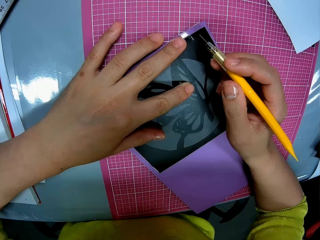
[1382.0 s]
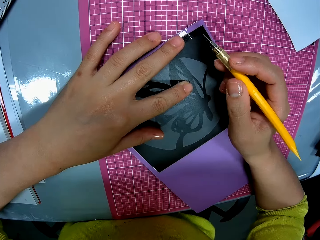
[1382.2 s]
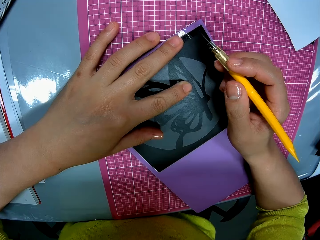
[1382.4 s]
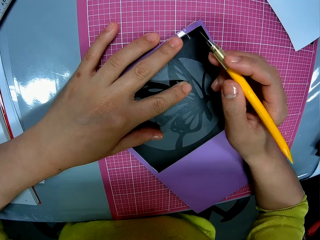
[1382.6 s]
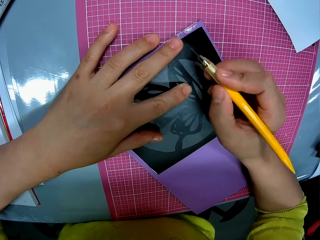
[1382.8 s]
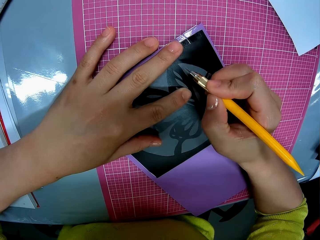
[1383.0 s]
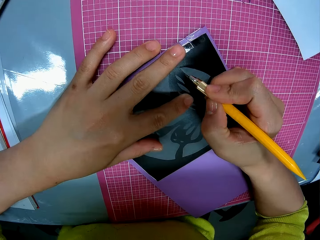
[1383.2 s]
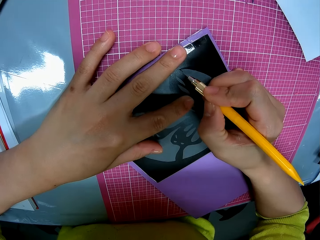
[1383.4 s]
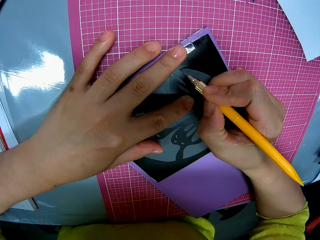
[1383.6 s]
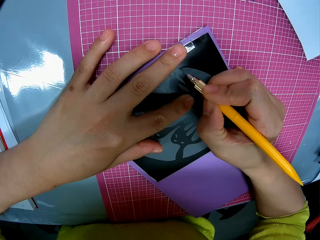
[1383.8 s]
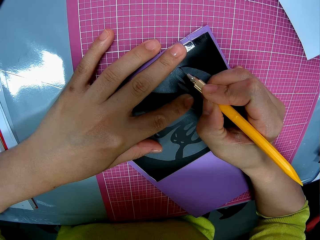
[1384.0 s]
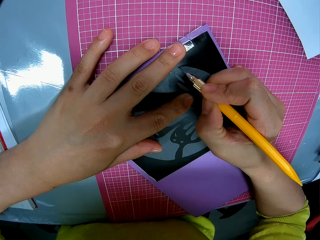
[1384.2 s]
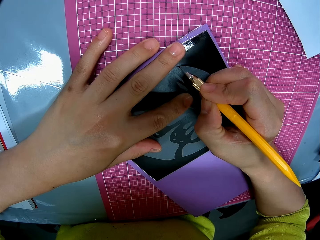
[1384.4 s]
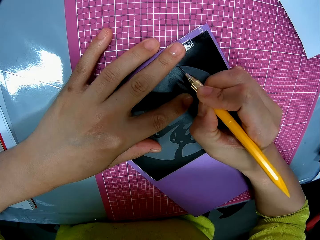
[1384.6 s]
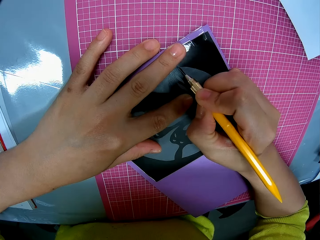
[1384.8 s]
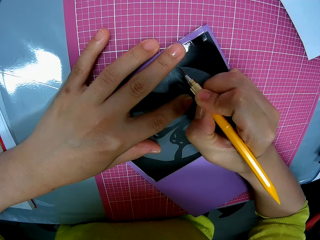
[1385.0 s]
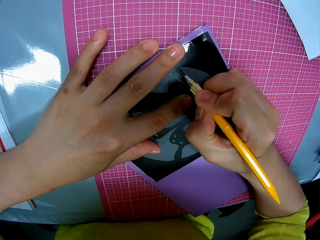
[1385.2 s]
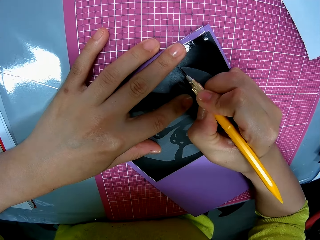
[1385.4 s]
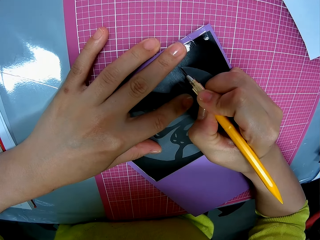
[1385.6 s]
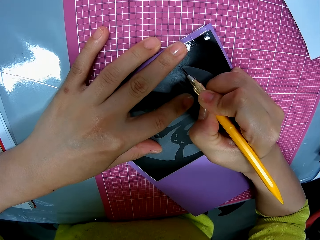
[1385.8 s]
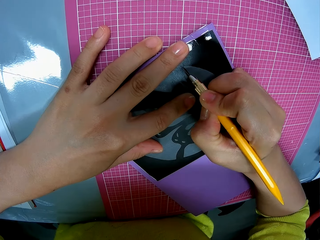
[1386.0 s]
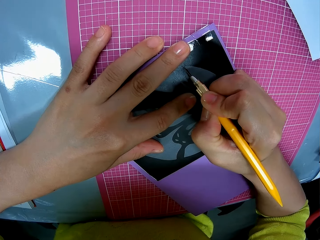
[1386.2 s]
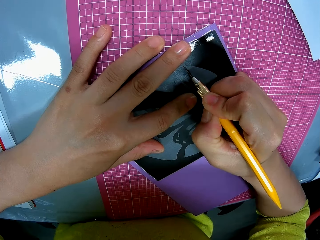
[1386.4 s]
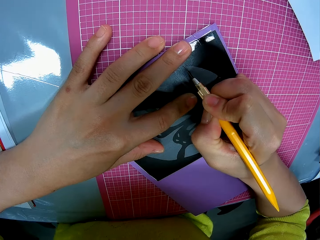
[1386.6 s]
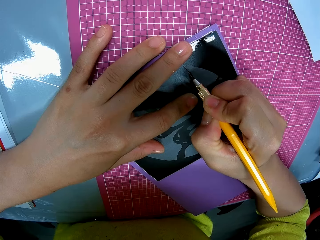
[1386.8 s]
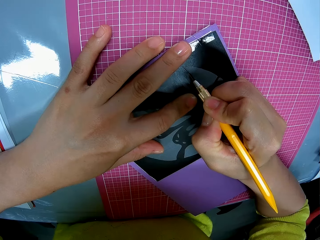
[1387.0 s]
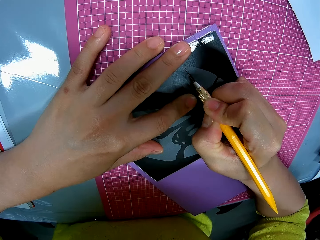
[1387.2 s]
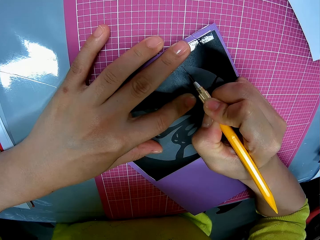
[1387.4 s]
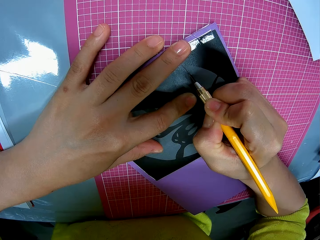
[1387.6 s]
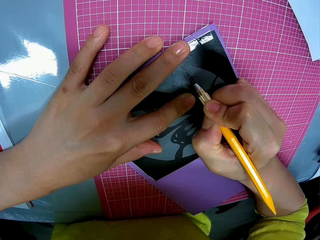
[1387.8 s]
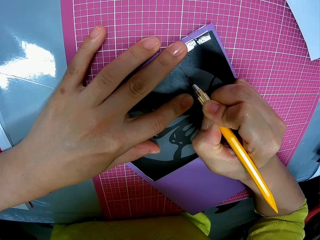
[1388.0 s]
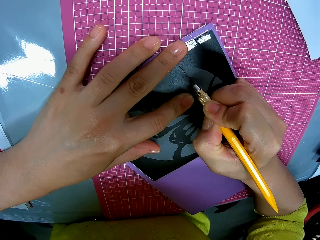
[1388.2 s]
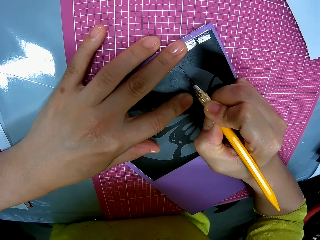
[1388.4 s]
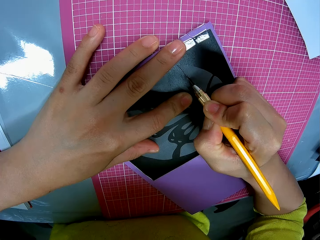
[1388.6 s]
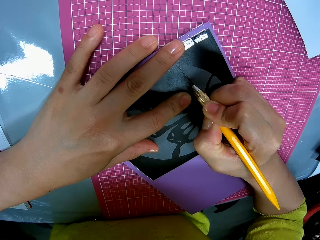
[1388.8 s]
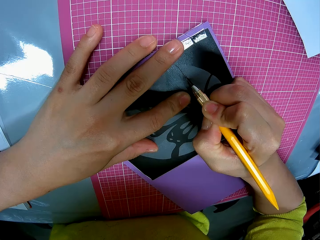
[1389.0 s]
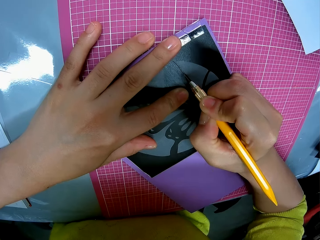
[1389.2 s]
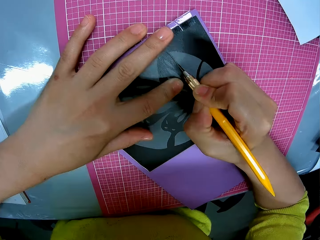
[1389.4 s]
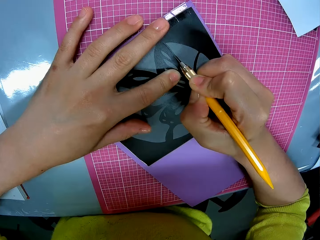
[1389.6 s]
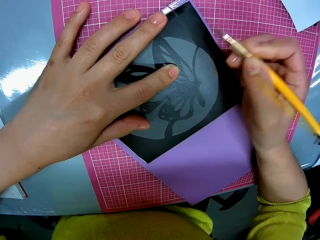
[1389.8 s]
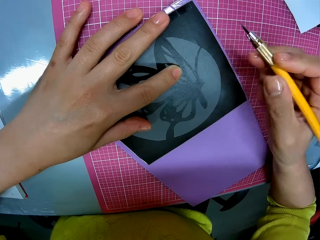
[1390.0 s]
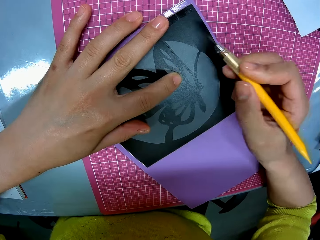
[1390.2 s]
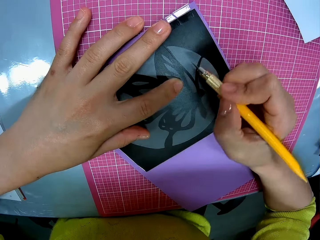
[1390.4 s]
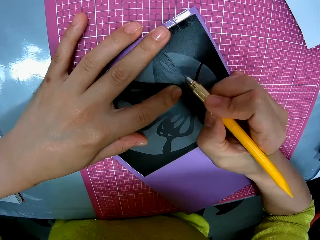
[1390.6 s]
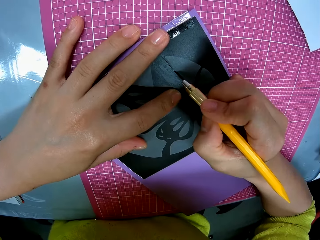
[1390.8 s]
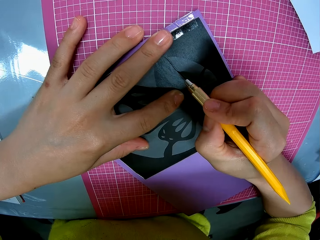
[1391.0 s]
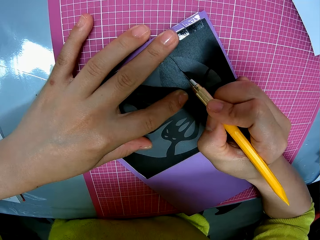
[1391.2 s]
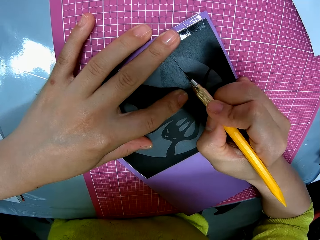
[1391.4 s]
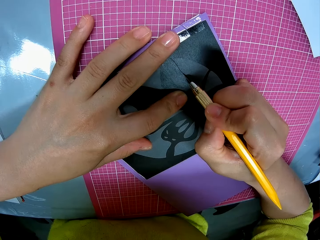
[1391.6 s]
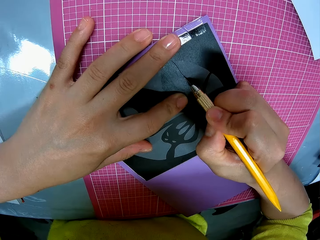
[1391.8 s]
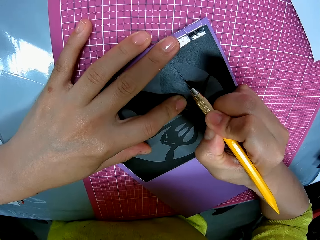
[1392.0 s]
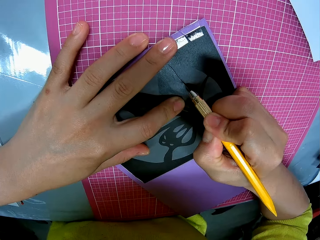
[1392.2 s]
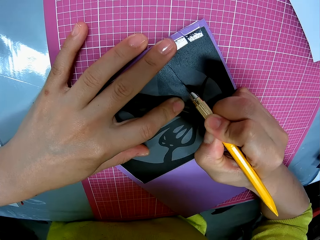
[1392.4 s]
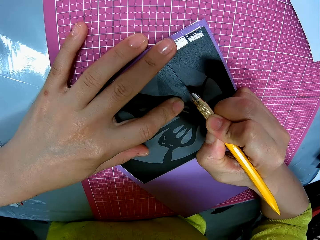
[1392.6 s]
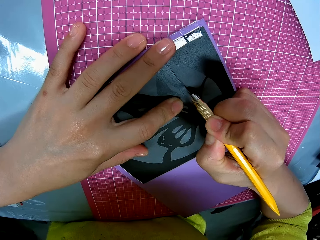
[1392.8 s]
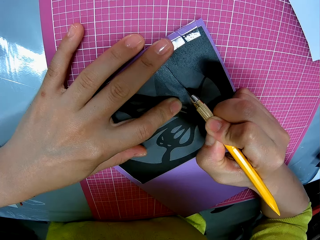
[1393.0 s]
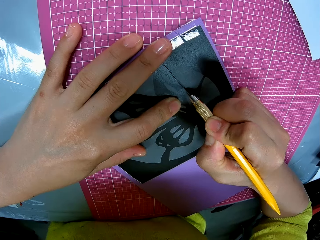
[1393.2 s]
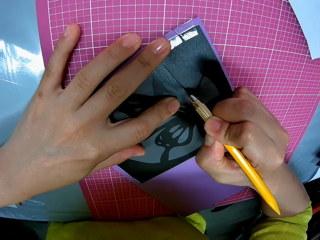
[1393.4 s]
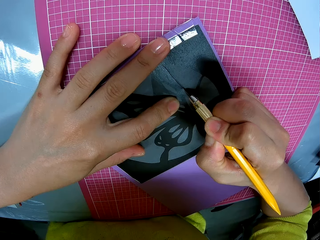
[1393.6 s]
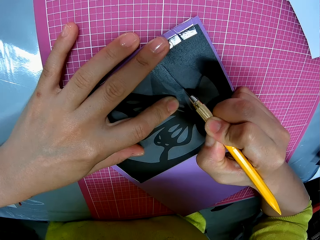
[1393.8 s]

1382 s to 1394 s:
The camera wearer cuts the craft paper with the pen cutter.

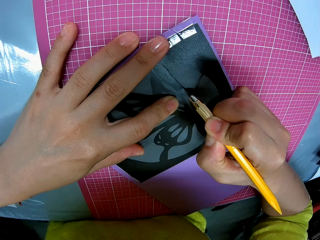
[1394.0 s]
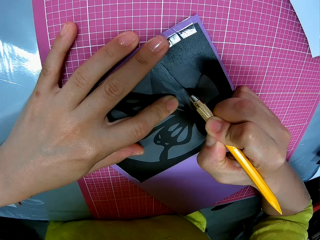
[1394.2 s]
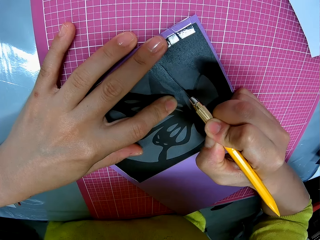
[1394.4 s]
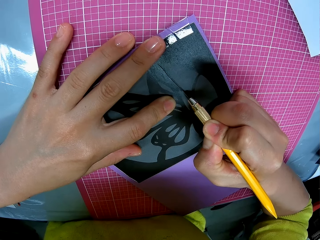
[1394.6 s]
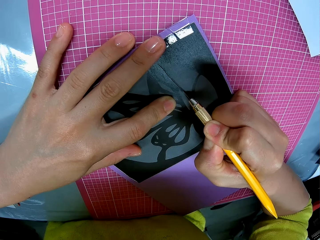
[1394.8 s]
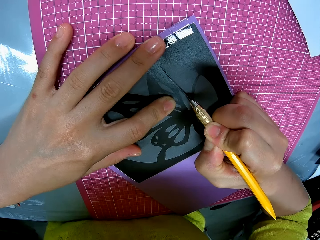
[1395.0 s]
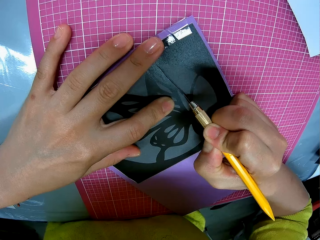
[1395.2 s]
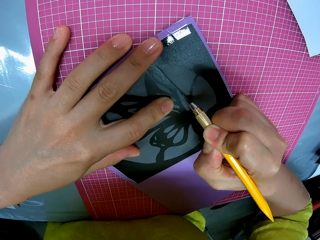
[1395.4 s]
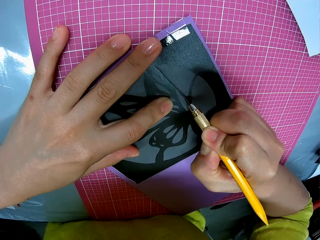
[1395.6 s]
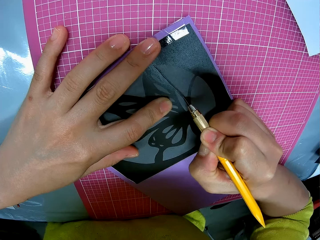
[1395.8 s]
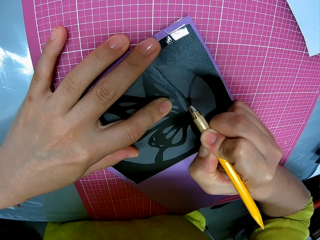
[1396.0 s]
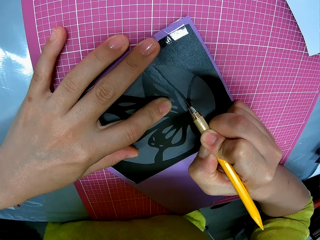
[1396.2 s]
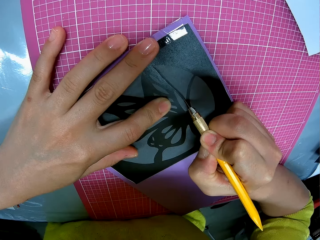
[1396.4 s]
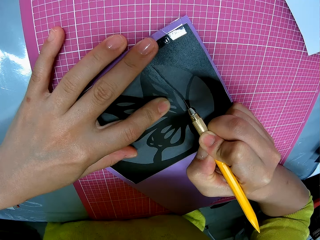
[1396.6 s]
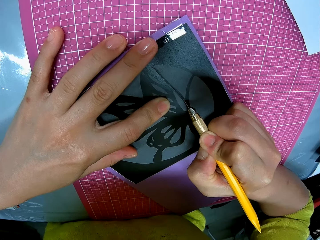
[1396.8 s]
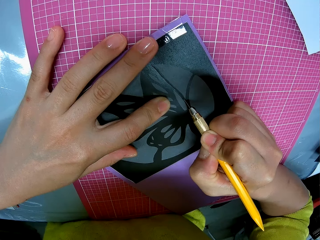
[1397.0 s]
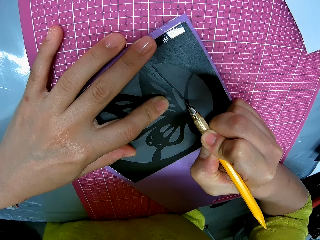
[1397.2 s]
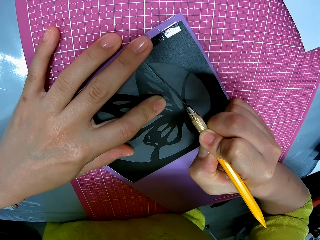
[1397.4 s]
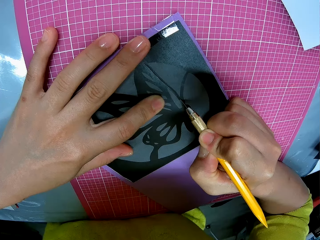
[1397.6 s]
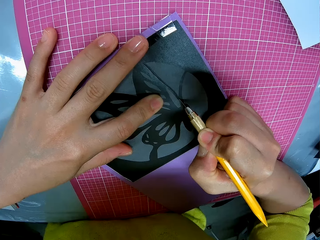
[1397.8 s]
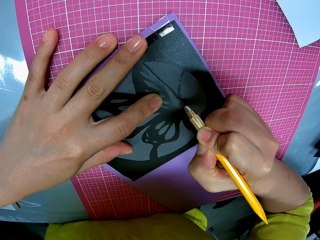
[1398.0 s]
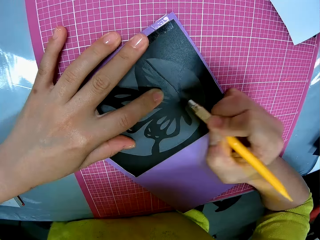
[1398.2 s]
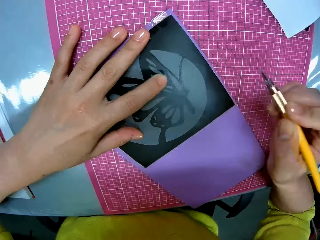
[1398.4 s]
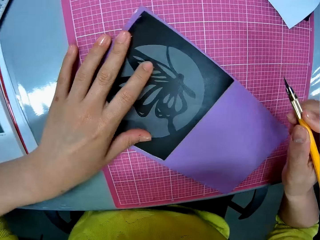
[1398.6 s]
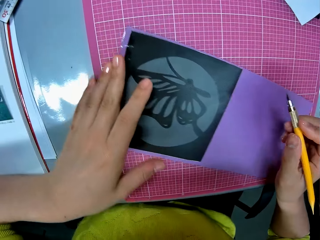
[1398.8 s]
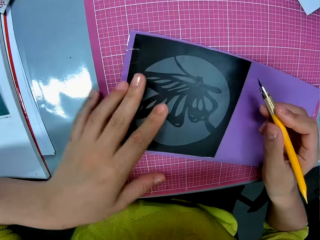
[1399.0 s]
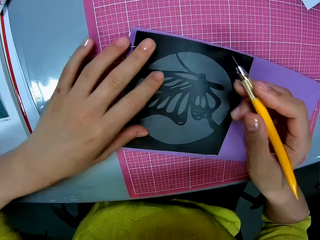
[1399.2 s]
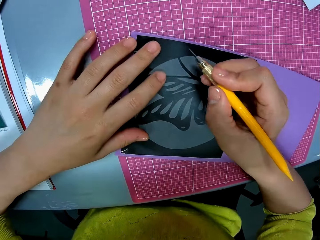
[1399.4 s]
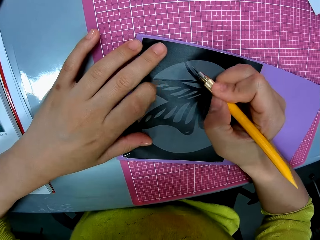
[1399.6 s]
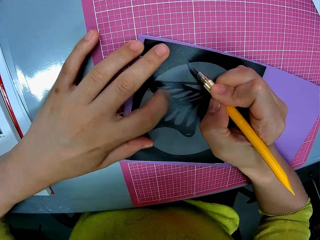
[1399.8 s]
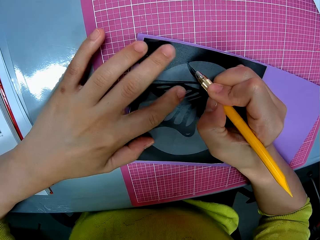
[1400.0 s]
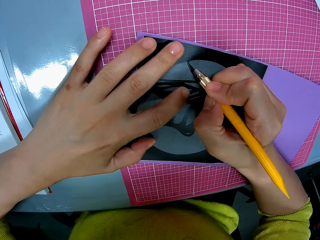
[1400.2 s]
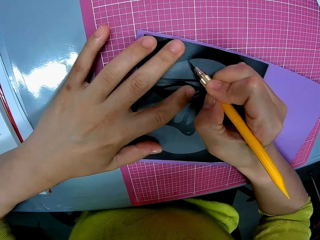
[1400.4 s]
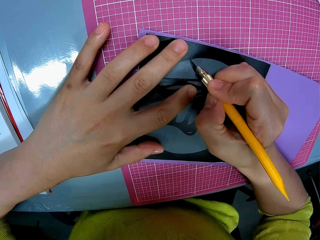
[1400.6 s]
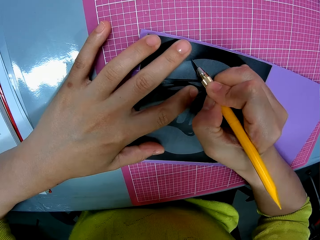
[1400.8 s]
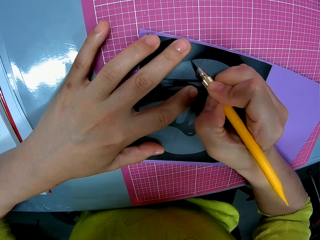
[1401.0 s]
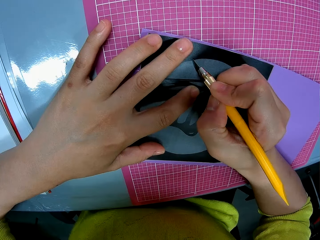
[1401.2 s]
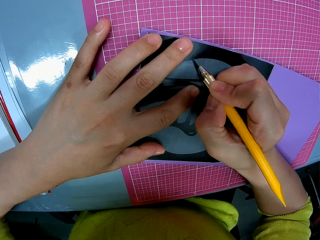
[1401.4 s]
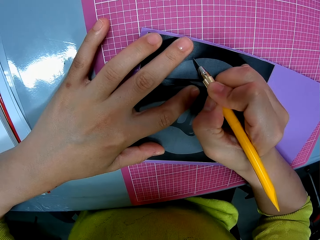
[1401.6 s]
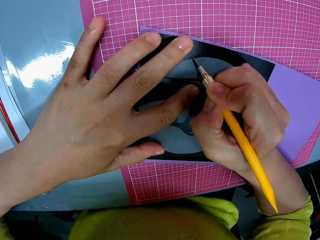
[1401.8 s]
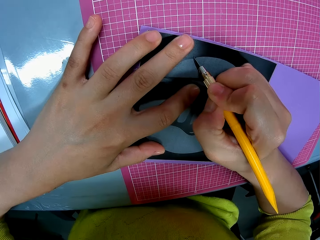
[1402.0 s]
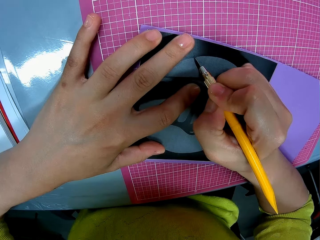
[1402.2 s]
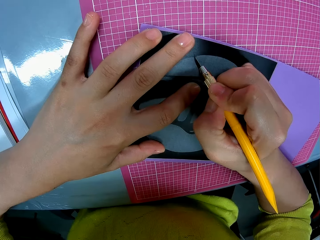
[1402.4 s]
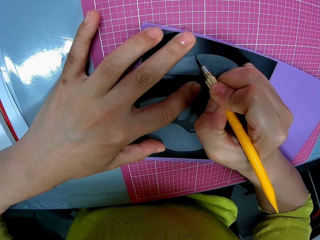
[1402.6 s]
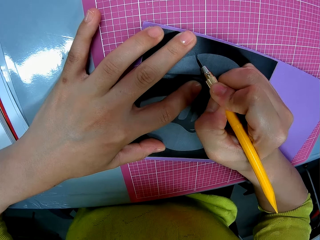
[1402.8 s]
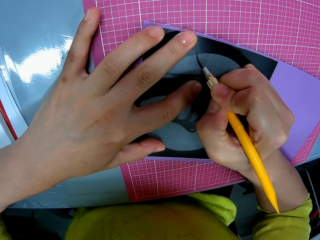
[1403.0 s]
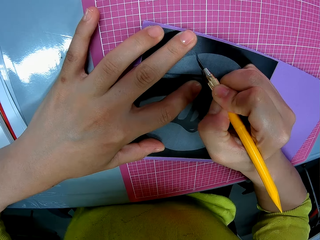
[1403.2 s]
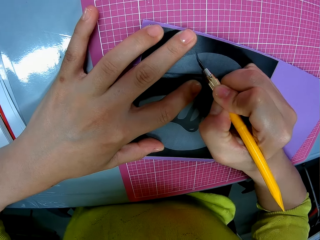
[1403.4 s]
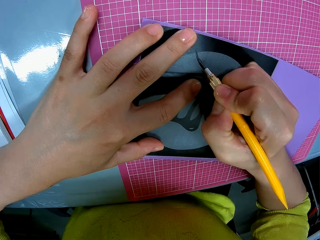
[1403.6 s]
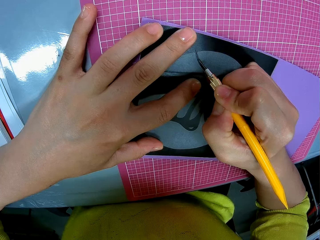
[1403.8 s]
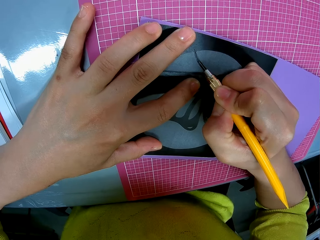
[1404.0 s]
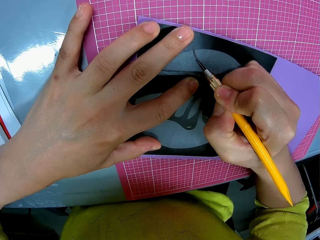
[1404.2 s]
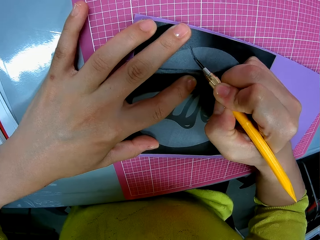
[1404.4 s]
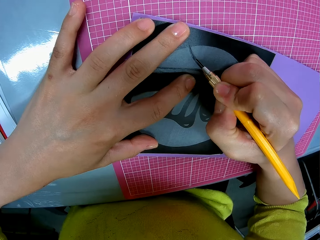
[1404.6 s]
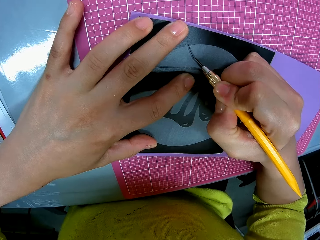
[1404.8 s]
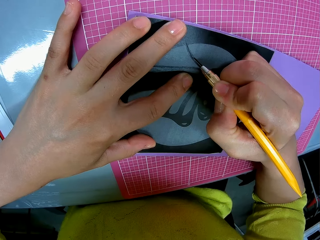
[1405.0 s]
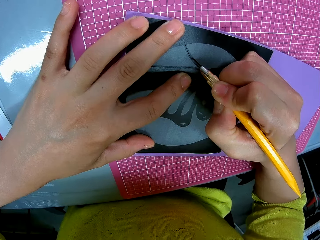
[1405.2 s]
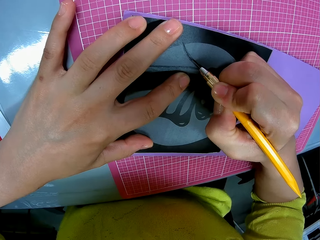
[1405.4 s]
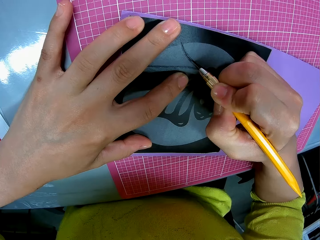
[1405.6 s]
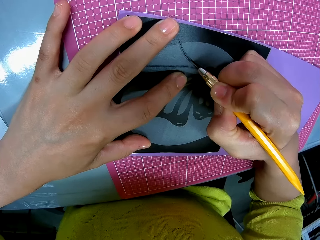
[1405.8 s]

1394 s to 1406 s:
The camera wearer adjusts the card stock. They turn the craft paper on the cutting sheet. They cut the craft on the craft paper with the pen cutter.
